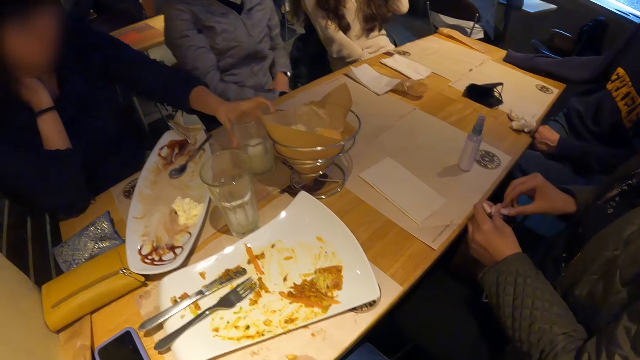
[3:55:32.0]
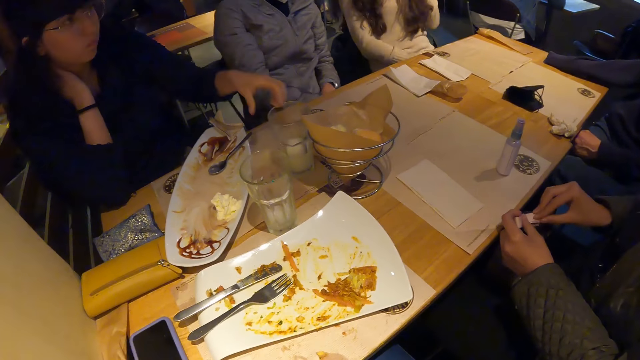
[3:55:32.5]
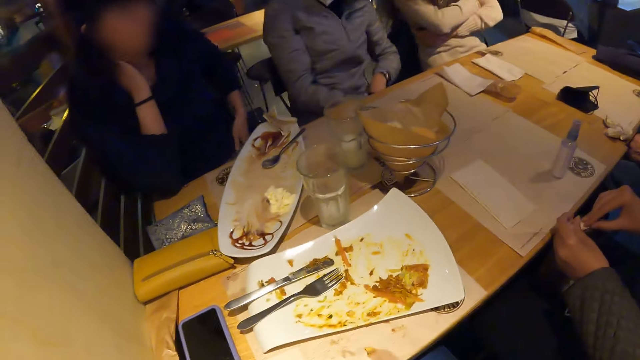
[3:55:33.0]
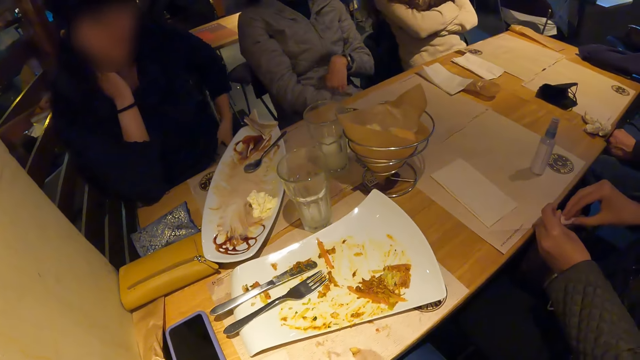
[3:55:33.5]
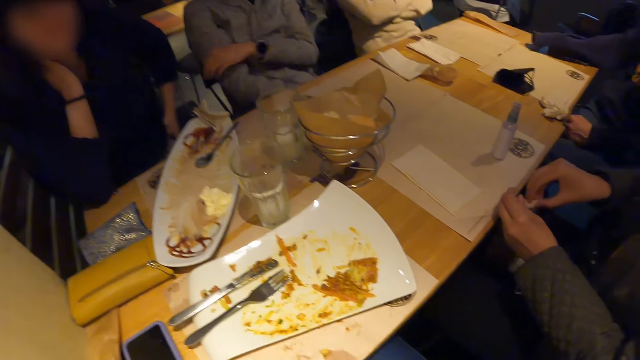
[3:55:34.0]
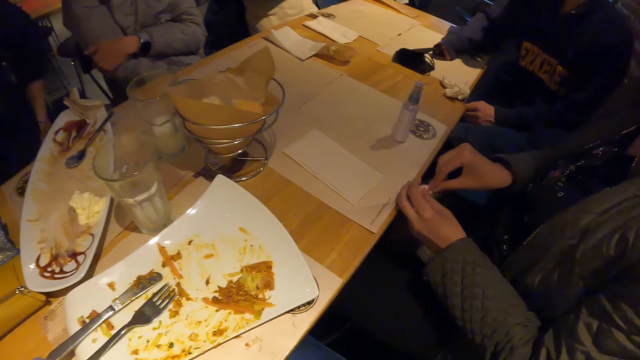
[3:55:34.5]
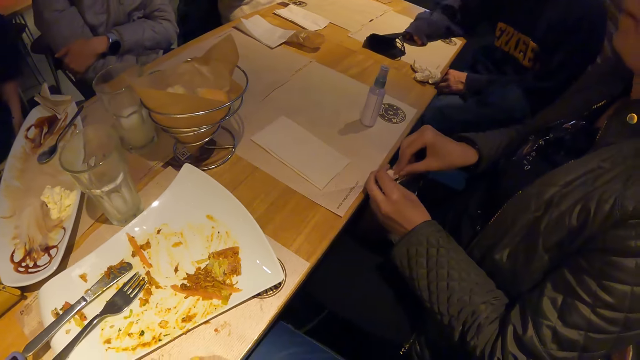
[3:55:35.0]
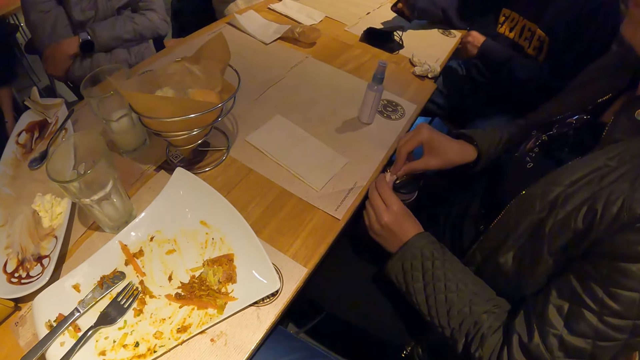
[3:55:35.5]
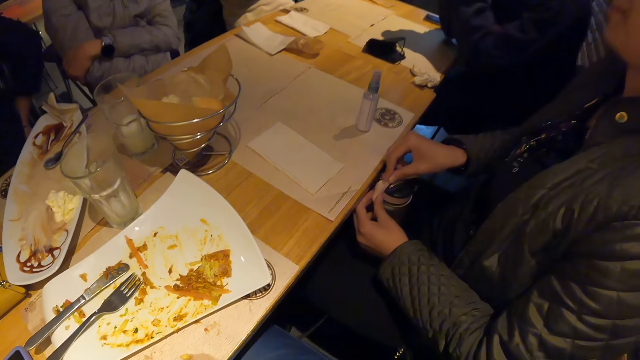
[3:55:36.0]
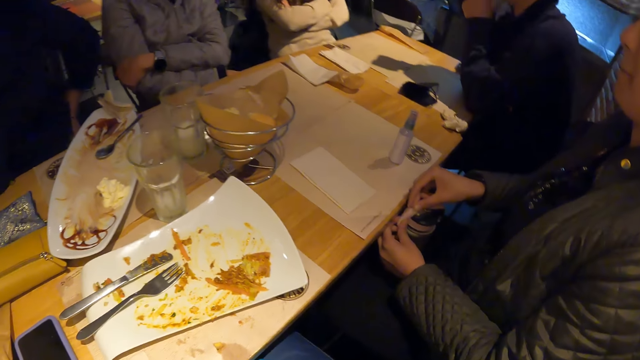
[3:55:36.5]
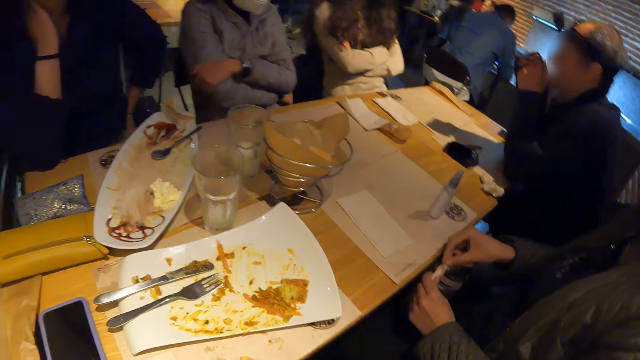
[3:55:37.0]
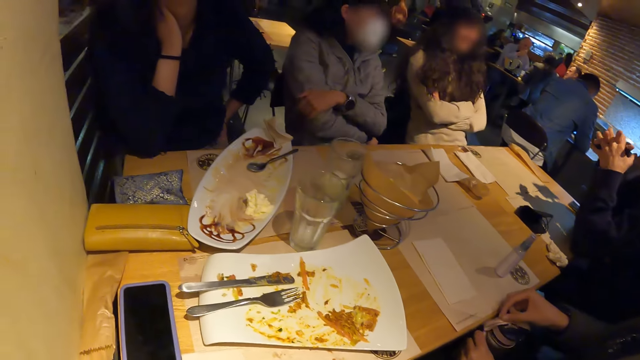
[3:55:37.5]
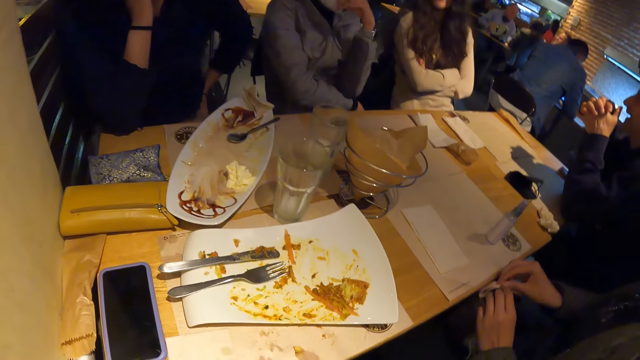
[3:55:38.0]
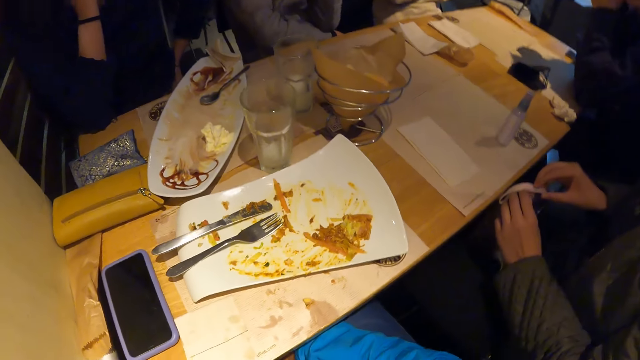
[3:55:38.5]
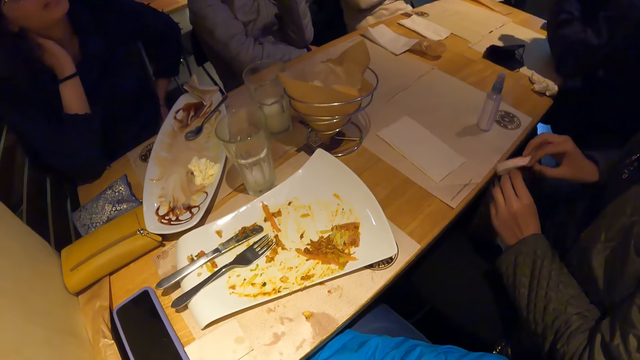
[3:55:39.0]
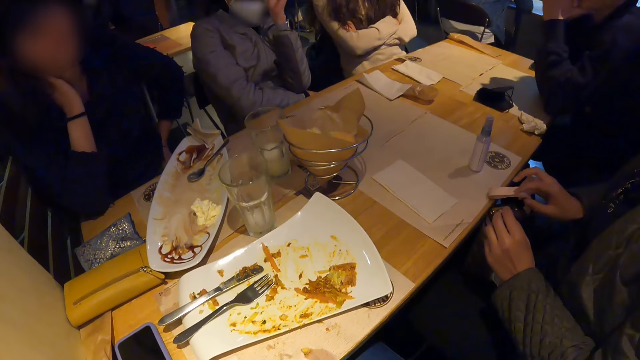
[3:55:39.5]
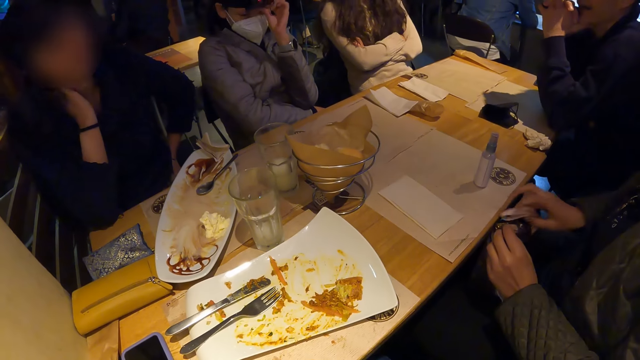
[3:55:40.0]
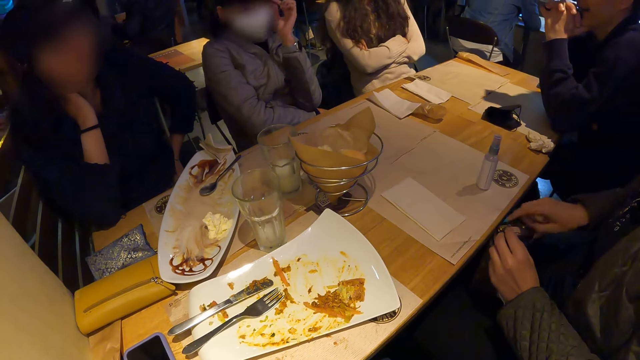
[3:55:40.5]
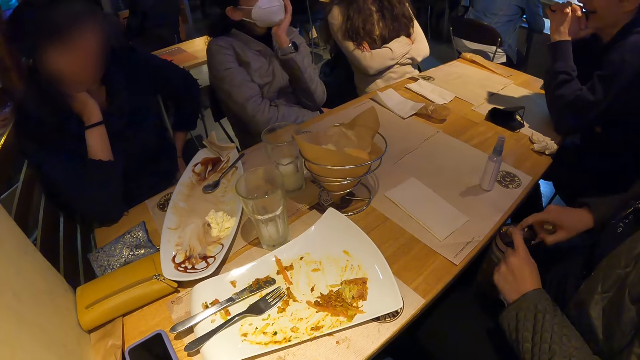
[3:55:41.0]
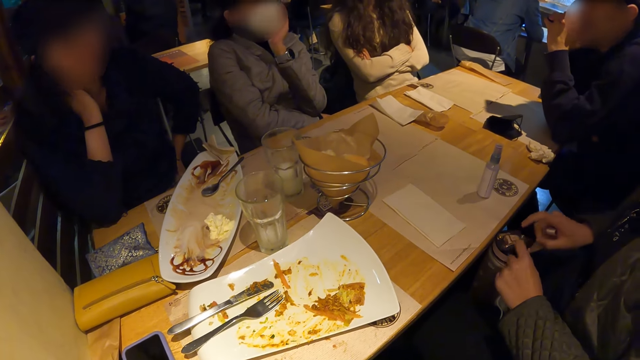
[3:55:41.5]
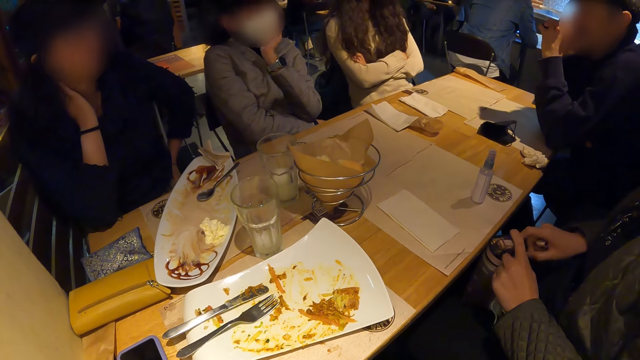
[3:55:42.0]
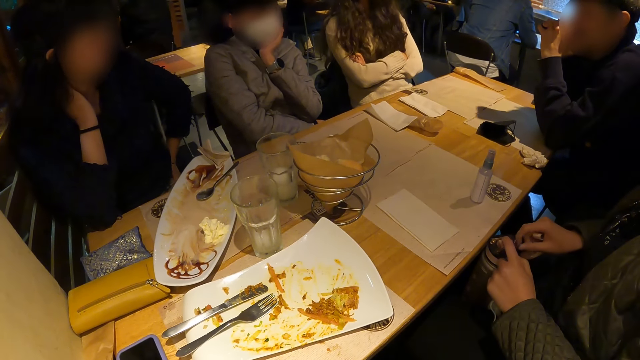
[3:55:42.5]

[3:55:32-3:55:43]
The woman places the glass of water on the table. She moves the hand. The camera wearer looks around. Another lady hits the hands on the bag.

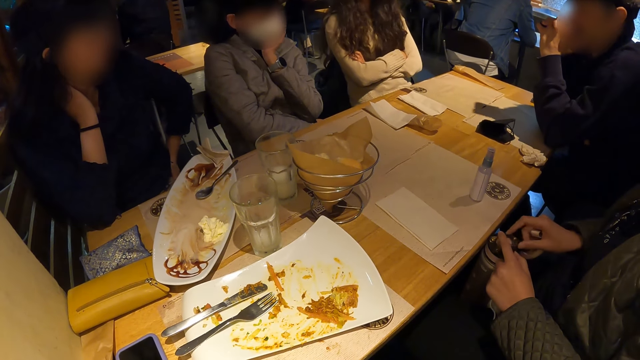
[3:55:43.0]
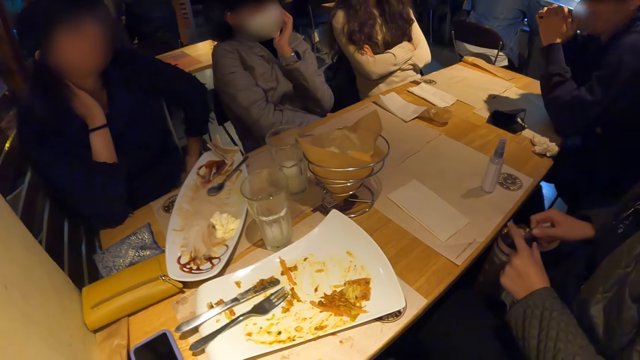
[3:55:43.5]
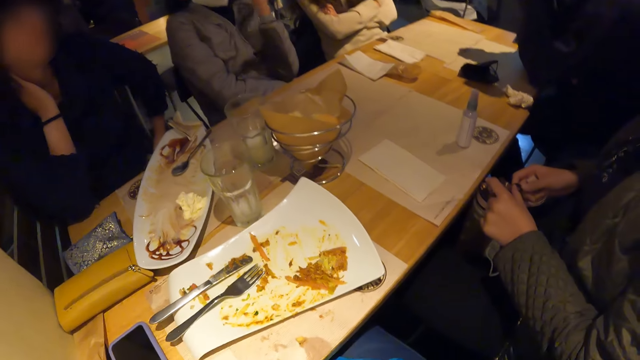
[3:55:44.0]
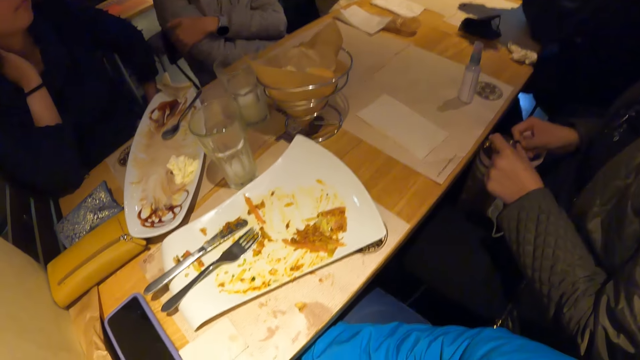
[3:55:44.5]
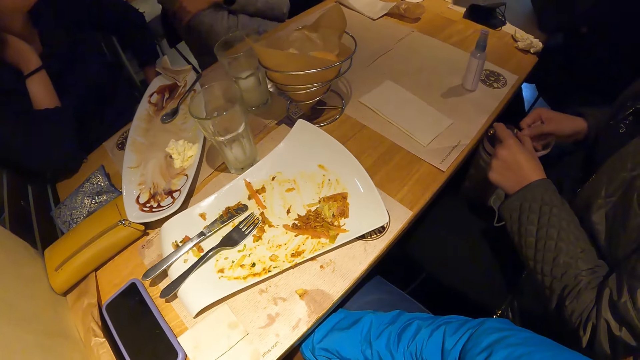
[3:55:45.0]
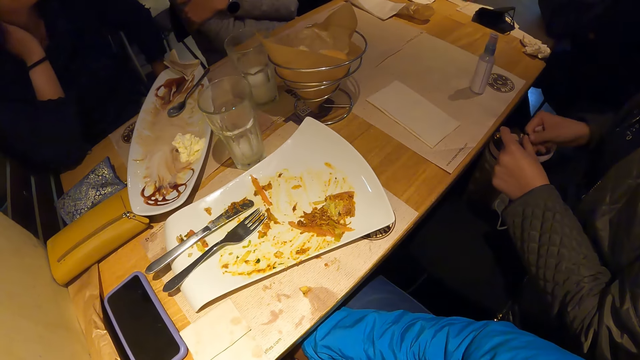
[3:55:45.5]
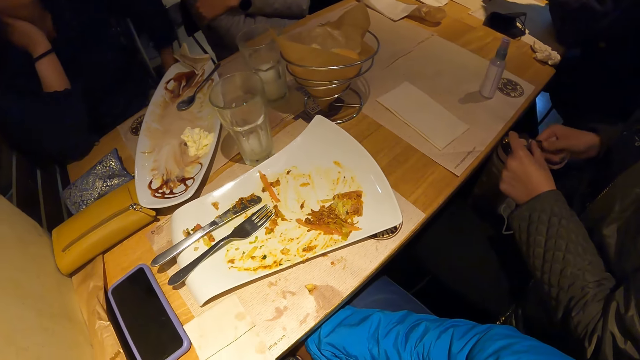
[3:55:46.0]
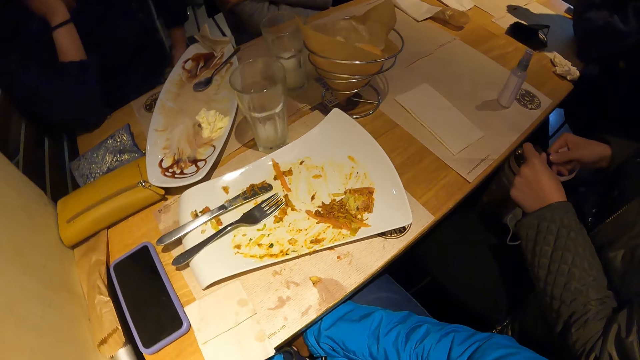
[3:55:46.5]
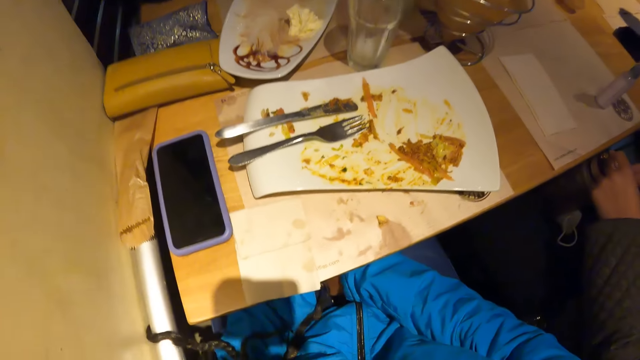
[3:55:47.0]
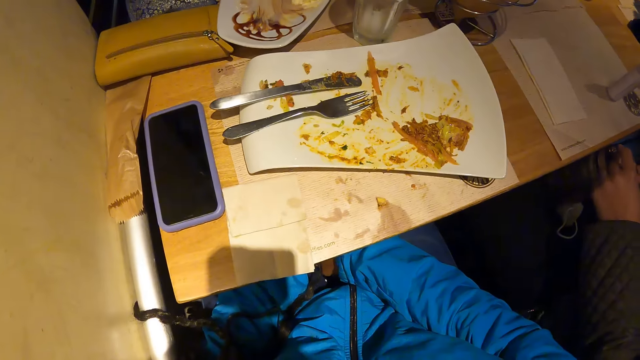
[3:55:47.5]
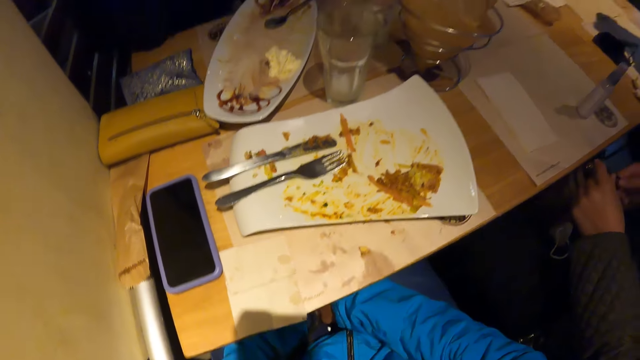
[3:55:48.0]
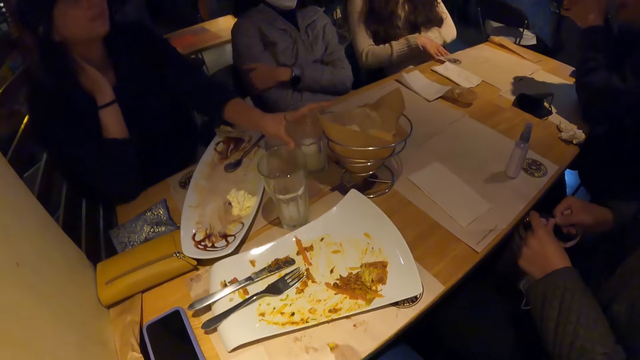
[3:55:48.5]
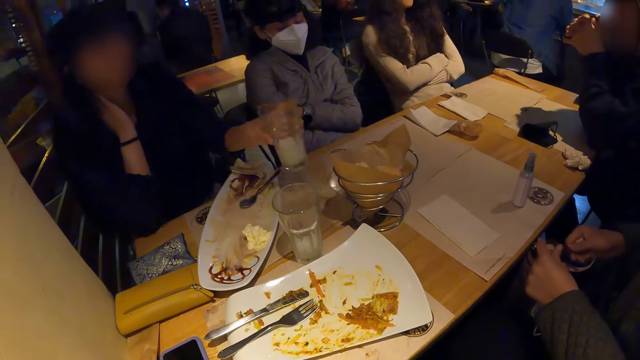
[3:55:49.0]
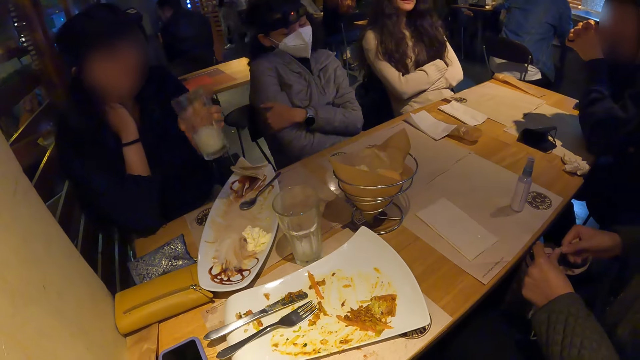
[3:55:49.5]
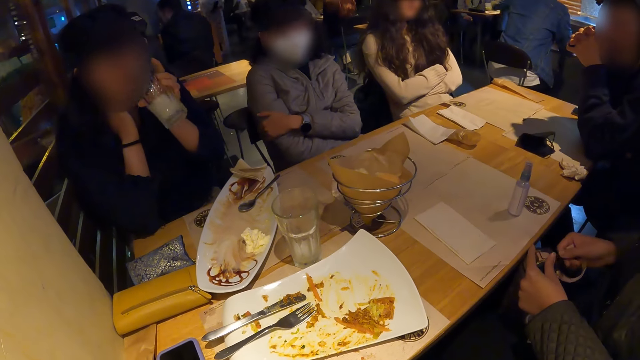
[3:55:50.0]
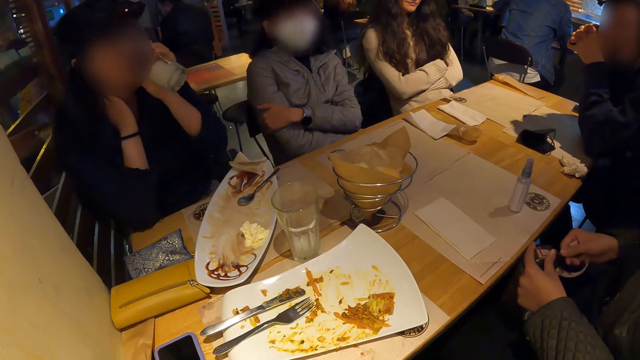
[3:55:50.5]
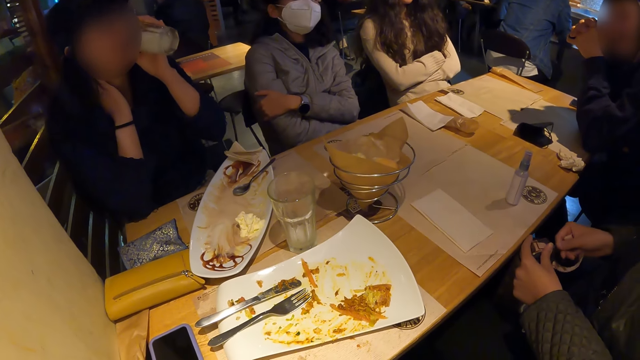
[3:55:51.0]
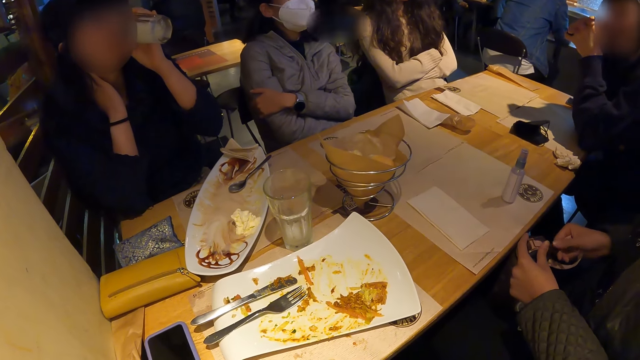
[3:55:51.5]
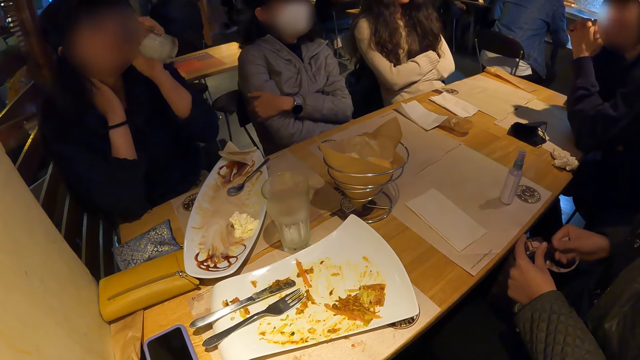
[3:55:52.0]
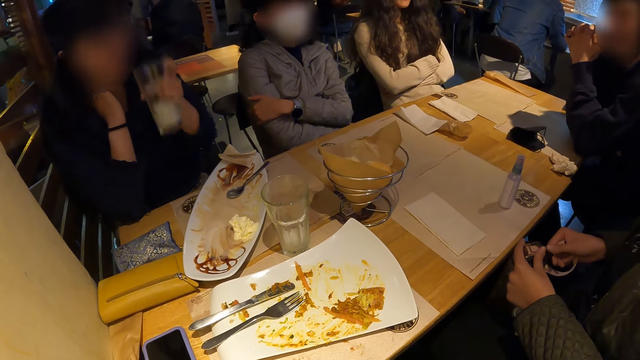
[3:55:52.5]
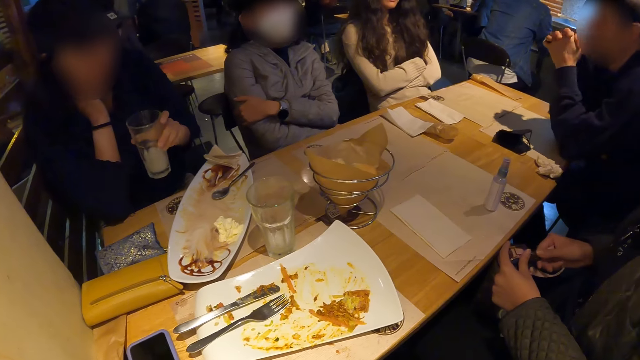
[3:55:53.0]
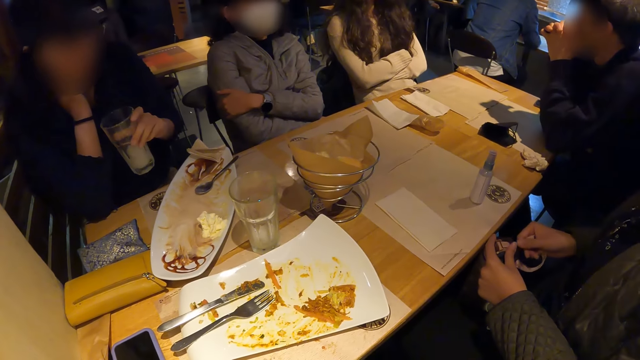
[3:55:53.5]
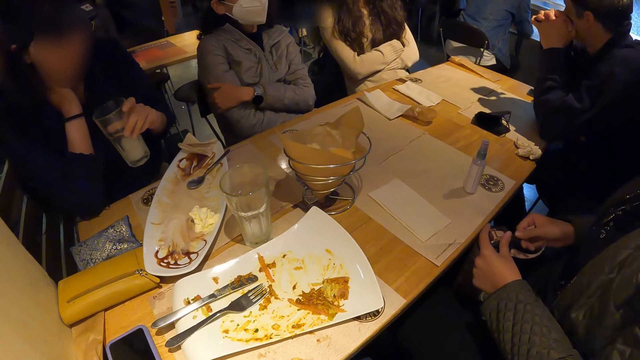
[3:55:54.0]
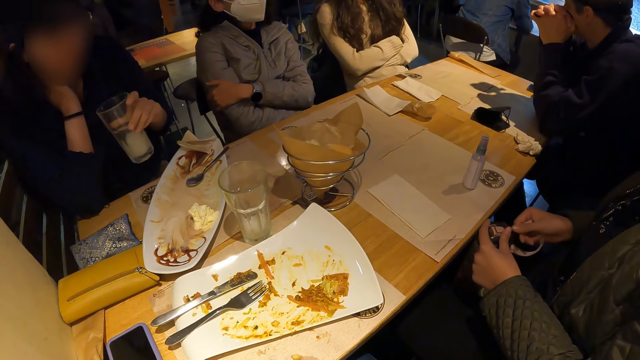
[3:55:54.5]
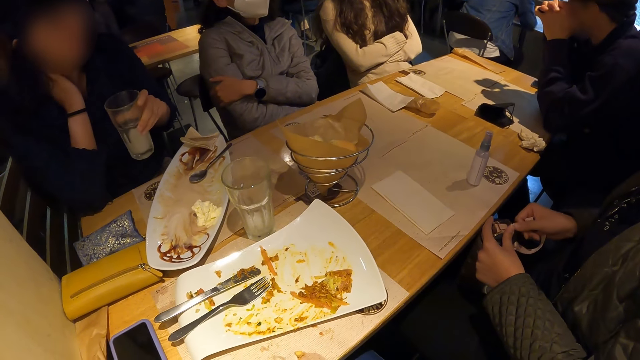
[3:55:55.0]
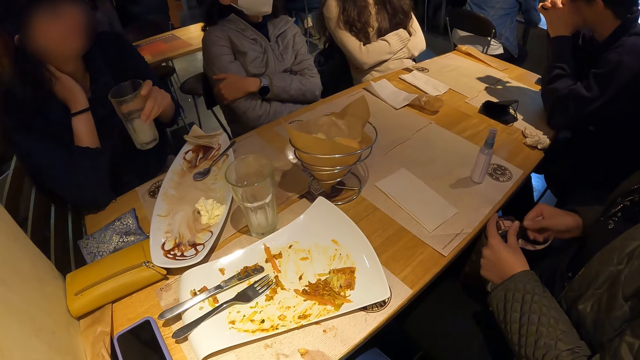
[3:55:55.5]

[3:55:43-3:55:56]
The camera wearer looks around. A woman picks the glass of water with her left hand. She takes a drink from the glass of water in her left hand.
